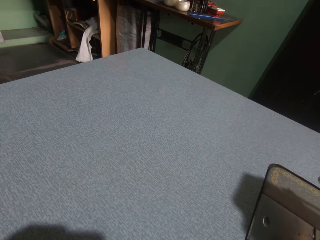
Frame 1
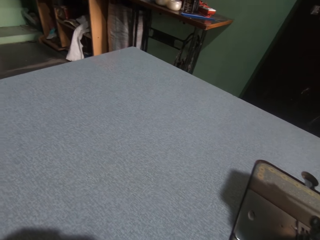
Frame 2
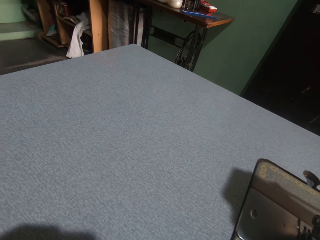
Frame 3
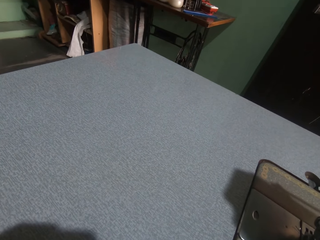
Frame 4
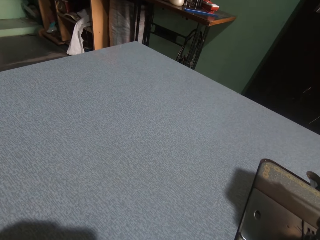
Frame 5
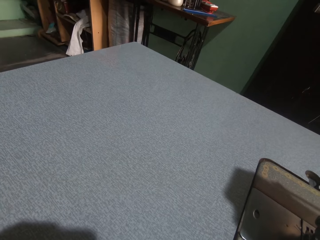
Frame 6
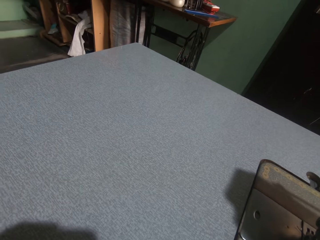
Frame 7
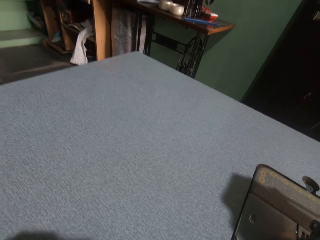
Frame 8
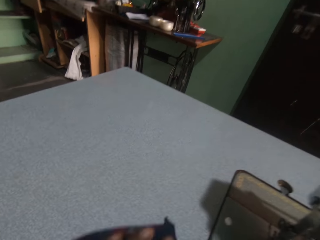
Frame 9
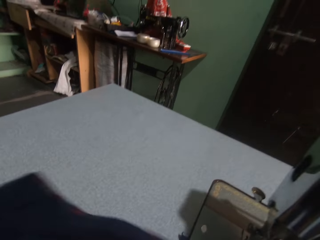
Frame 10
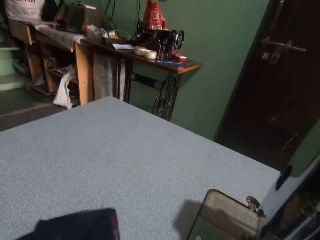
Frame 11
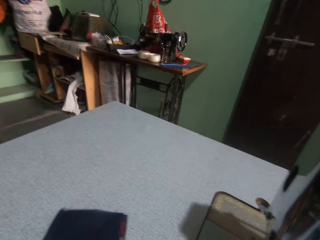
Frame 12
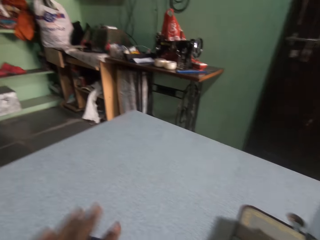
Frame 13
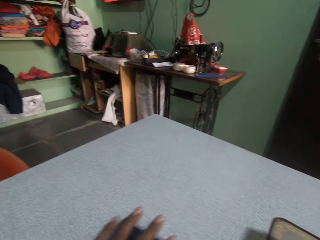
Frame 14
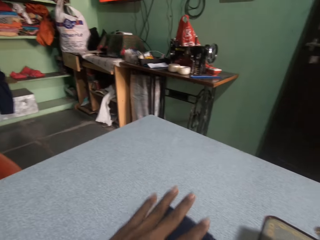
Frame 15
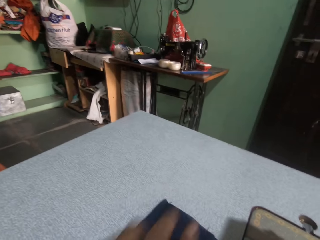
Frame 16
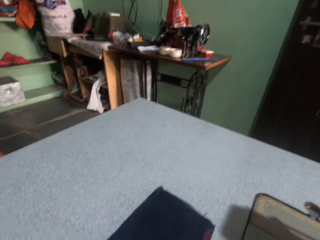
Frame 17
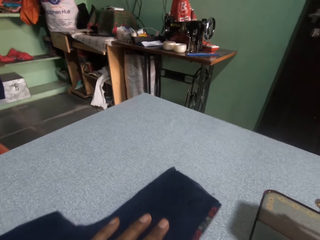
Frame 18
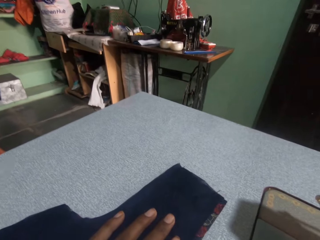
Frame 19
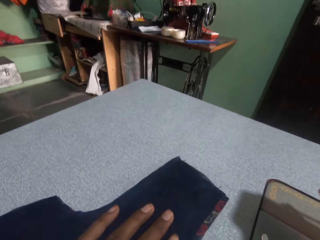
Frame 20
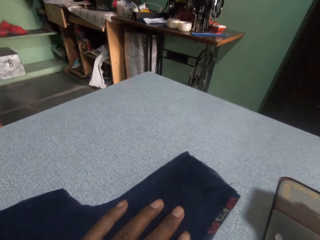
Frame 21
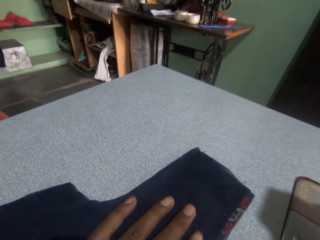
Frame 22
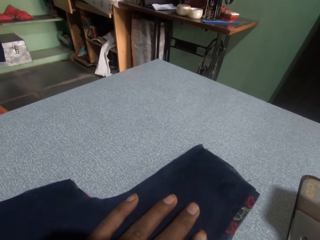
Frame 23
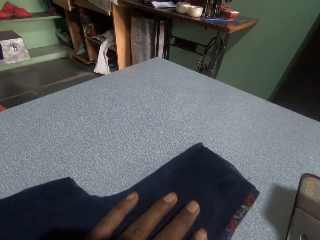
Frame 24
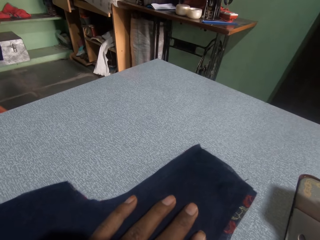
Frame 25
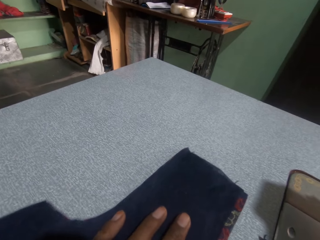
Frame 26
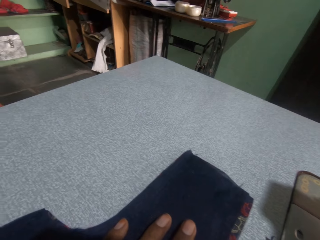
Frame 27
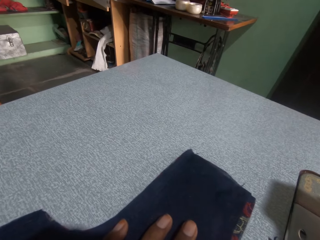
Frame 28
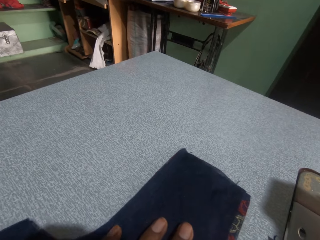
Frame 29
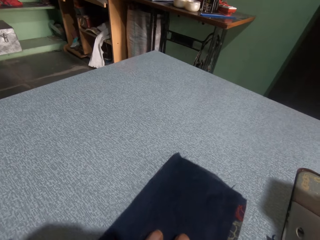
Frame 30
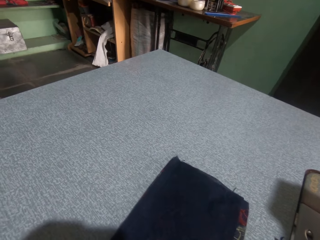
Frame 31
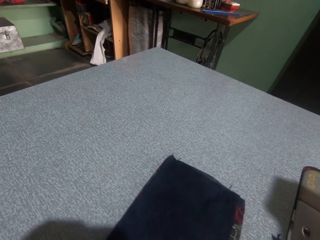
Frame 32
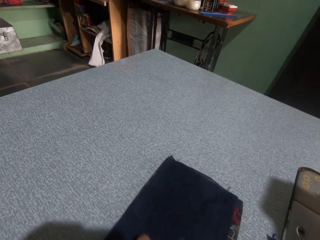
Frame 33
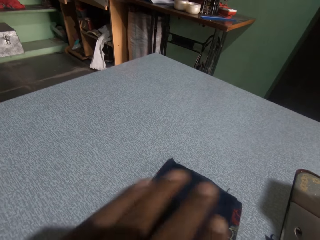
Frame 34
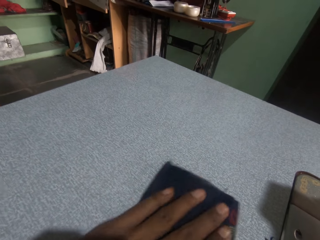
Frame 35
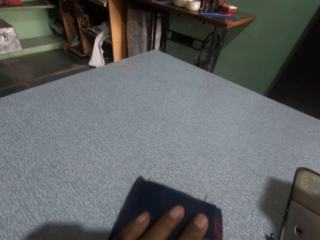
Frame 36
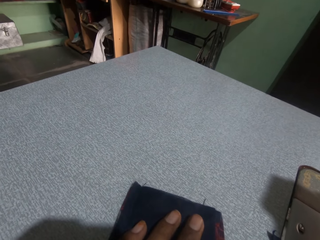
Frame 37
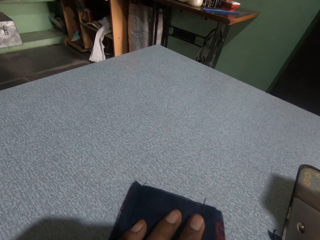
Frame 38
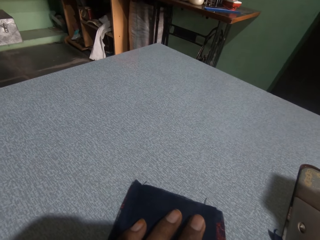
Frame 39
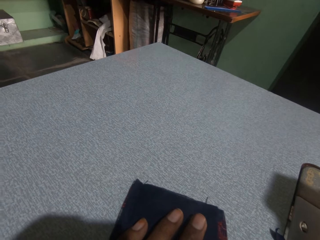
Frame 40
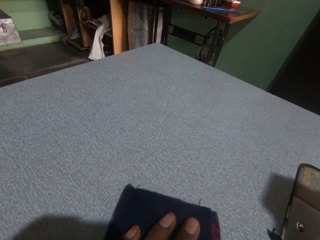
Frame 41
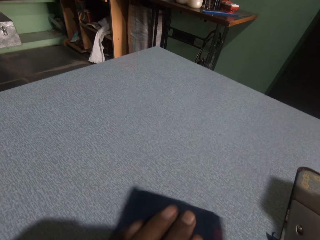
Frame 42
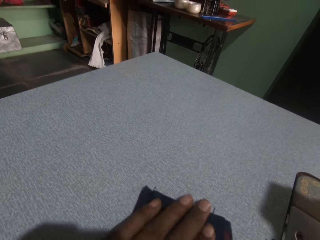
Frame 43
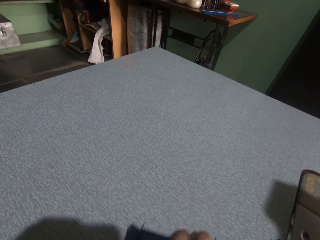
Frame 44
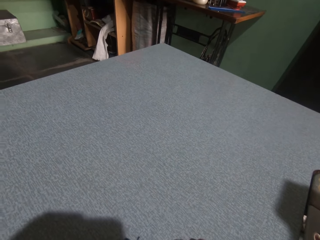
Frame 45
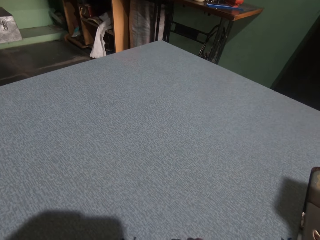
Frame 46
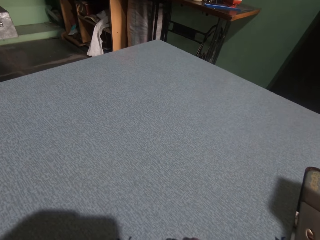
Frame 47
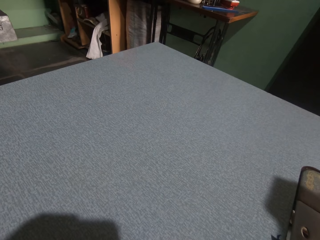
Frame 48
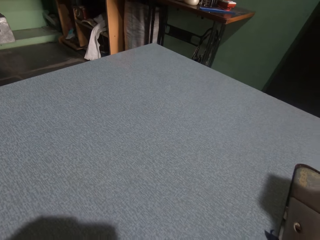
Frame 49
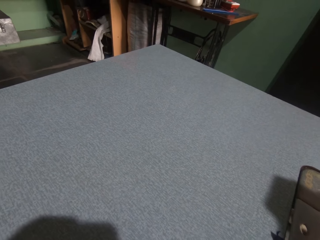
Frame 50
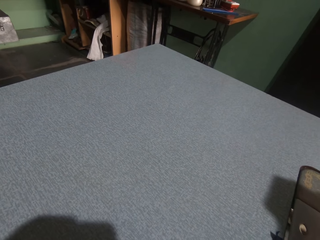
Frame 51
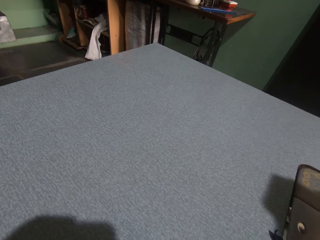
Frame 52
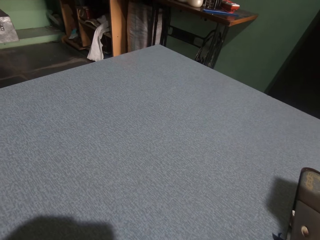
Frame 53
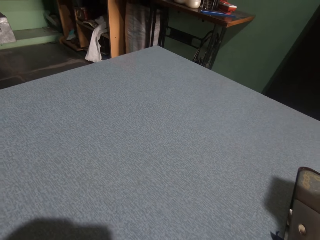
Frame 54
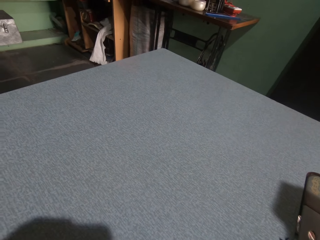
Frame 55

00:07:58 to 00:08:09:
The camera wearer cuts the cloth with scissors.

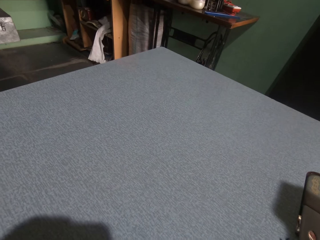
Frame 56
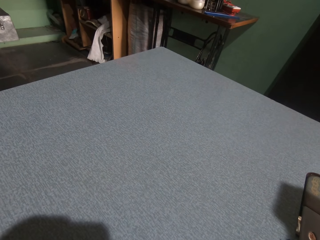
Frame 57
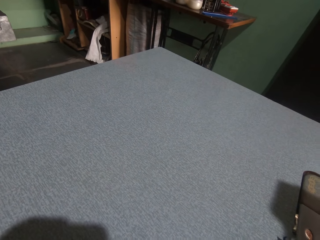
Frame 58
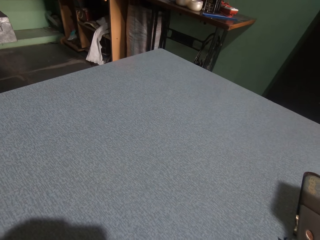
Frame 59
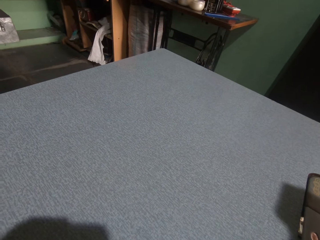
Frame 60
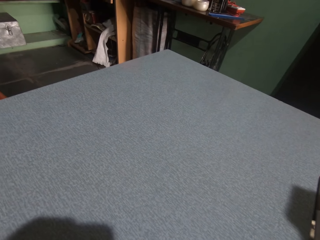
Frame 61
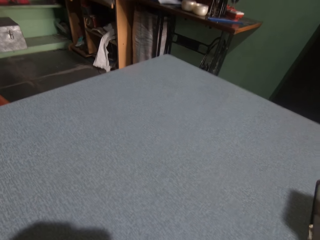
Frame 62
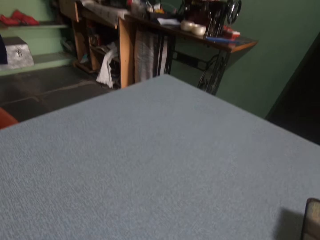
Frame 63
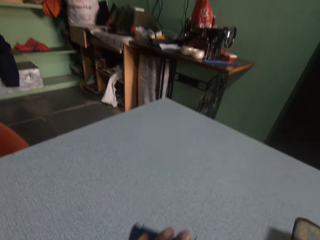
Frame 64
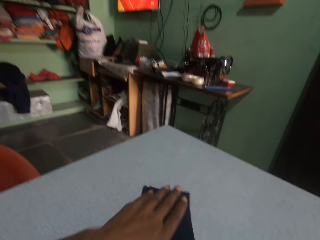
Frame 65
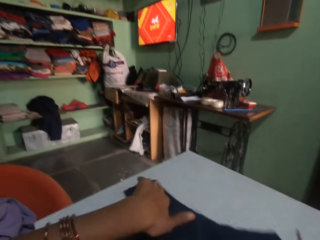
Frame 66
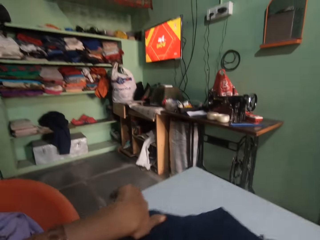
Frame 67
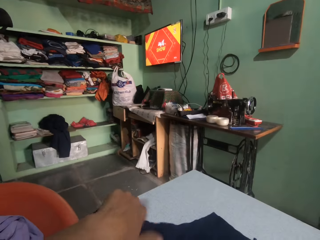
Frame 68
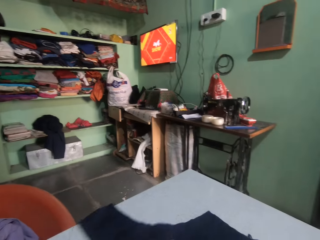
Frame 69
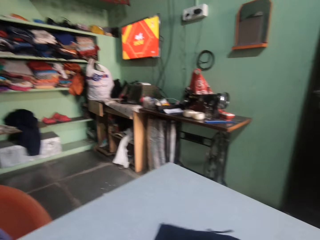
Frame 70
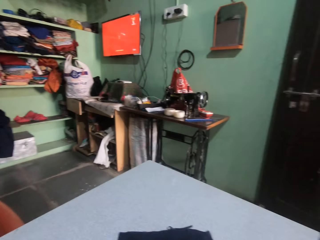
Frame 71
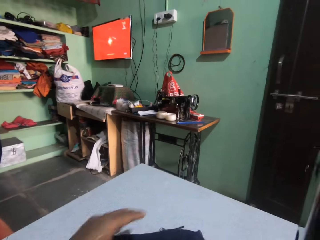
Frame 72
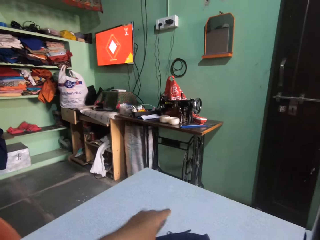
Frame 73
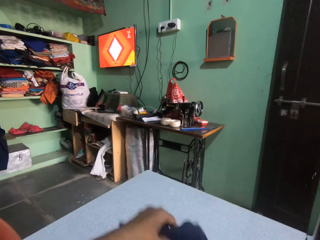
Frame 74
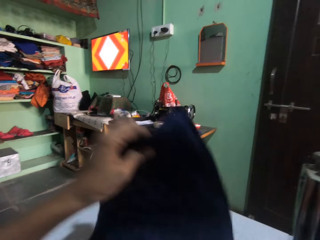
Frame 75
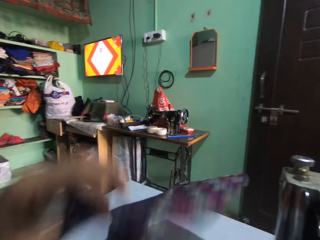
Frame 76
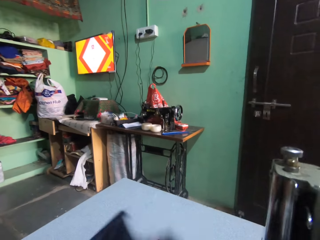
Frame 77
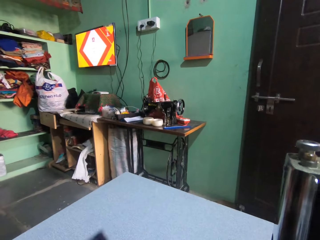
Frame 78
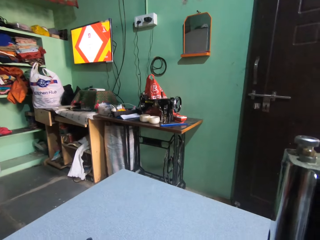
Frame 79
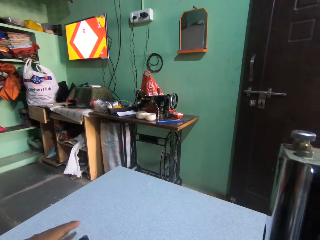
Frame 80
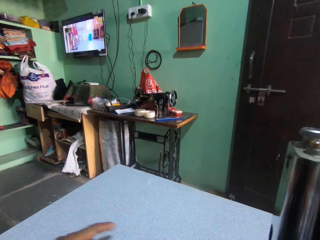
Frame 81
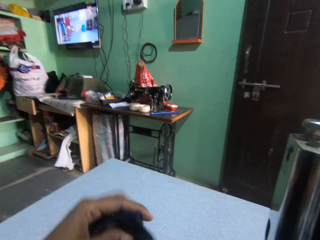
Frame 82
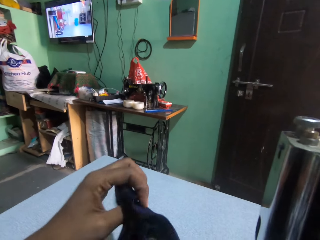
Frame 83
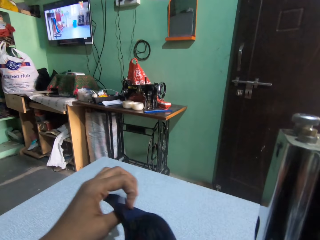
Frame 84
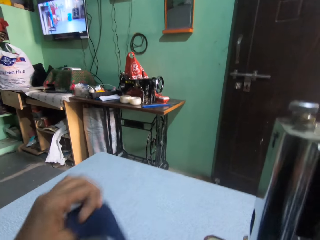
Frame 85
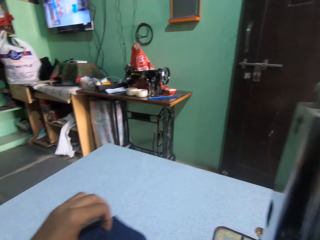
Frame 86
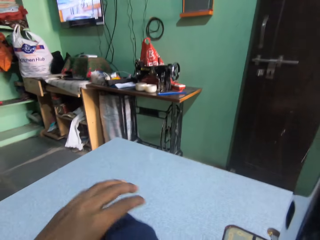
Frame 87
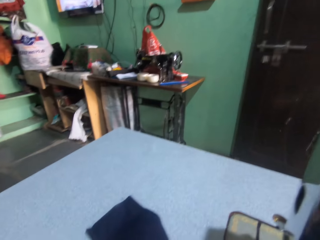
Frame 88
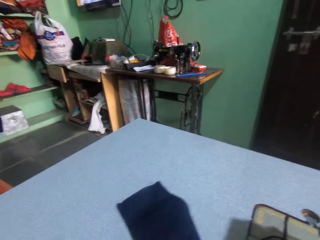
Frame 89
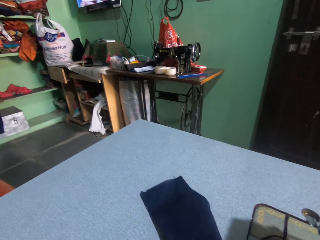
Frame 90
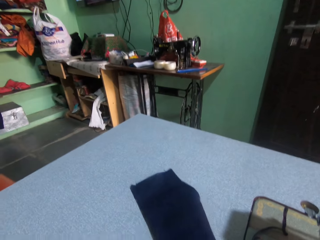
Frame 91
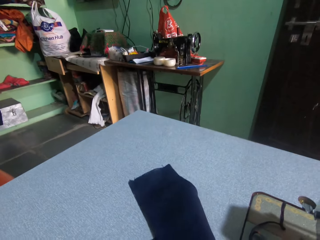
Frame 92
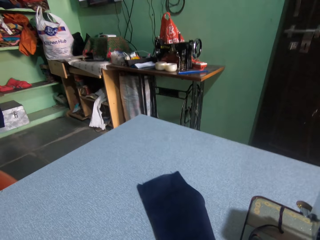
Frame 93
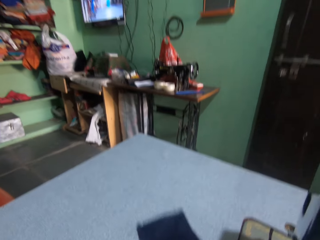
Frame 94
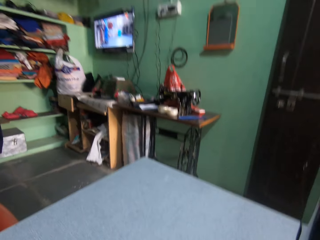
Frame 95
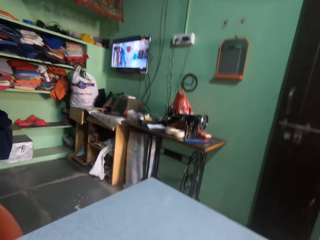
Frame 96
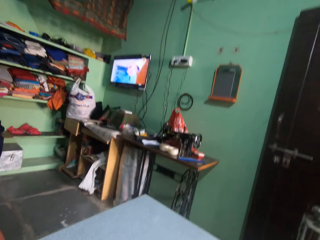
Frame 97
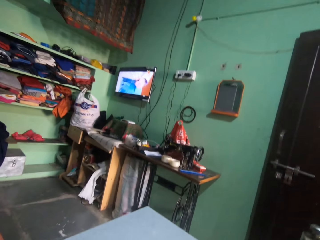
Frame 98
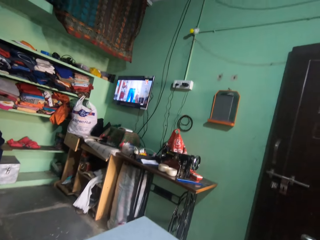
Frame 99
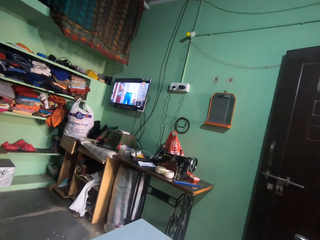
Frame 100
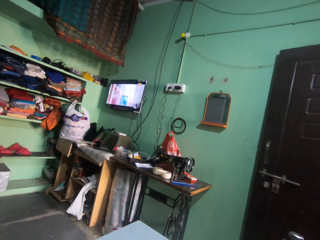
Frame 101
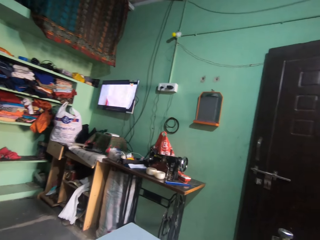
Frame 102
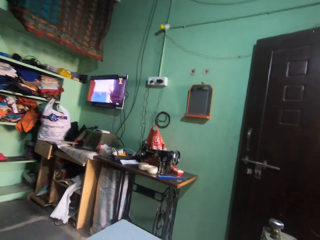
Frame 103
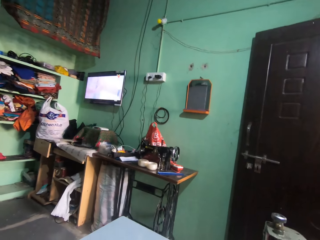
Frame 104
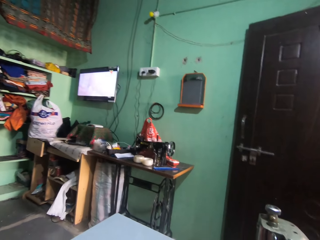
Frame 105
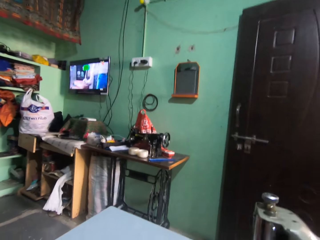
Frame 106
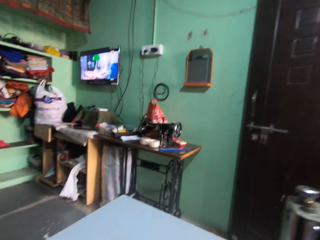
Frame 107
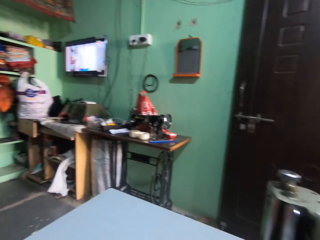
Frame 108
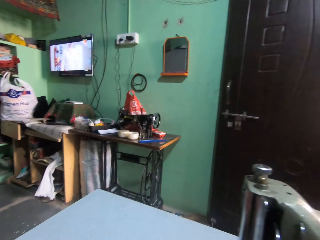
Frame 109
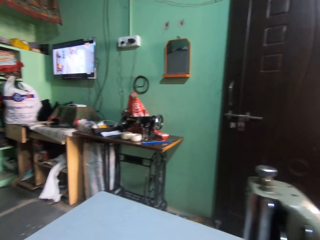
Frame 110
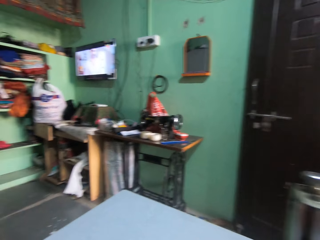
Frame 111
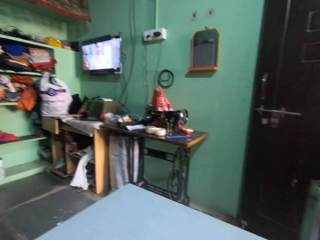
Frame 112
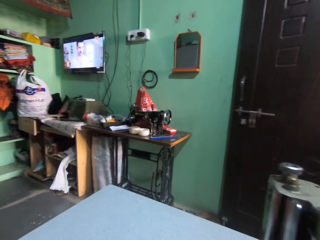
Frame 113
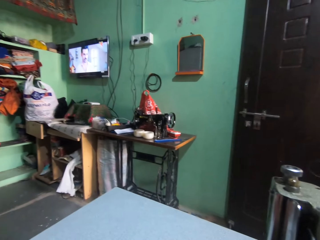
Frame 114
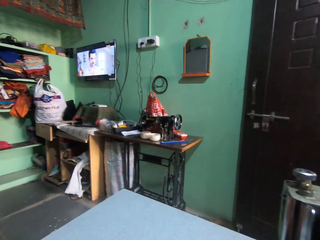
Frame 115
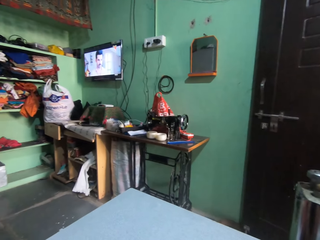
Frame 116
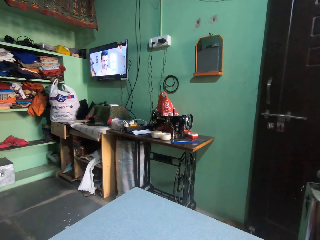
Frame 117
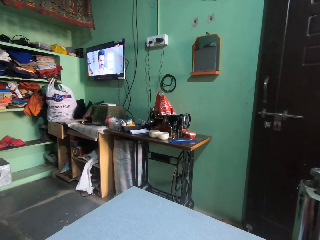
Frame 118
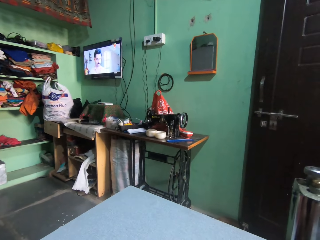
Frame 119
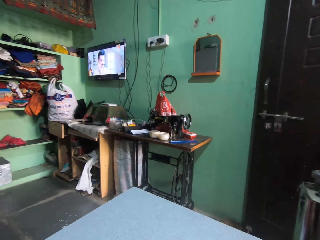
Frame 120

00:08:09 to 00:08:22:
The camera wearer moves the cloth on the table. They turn the cloth. They raise the cloth. They align the cloth on the table. They look around.
